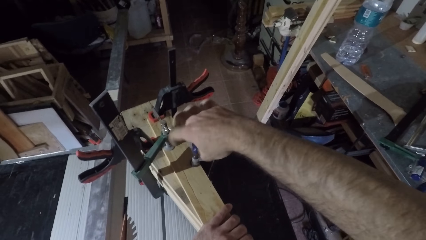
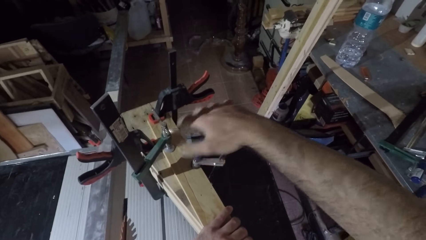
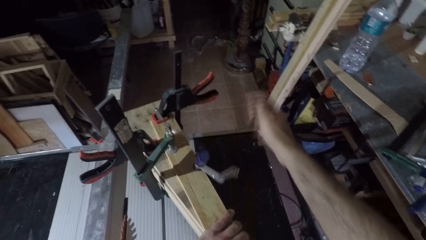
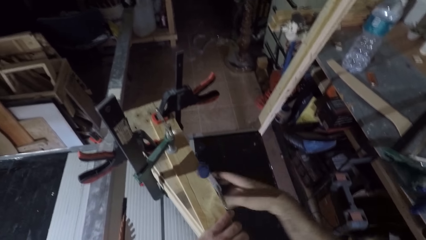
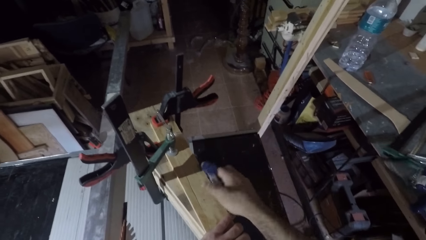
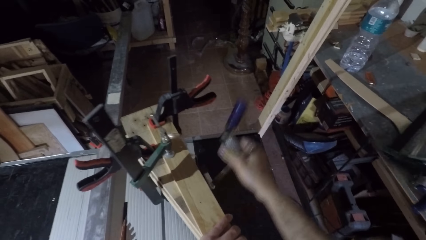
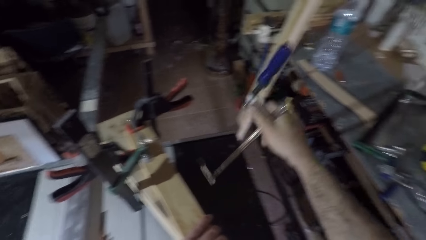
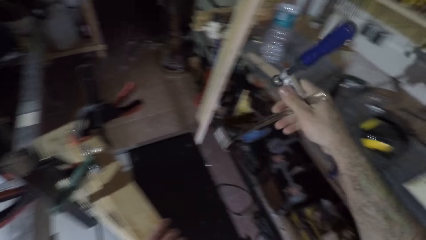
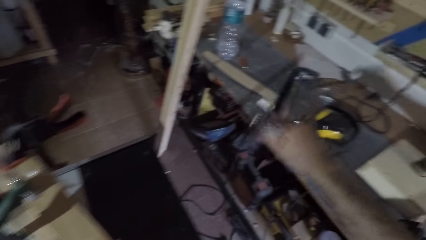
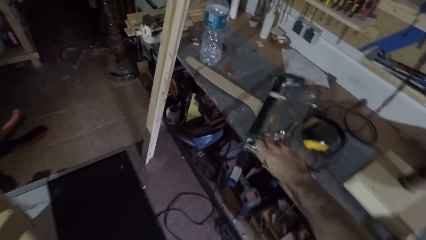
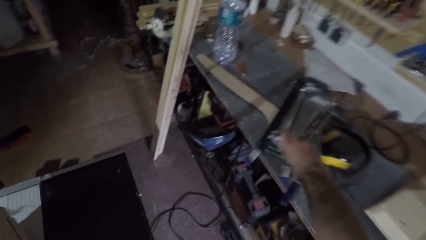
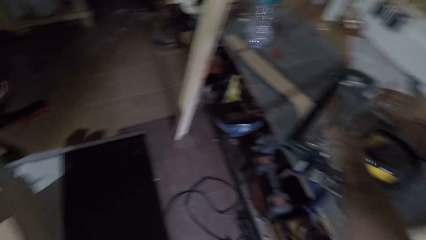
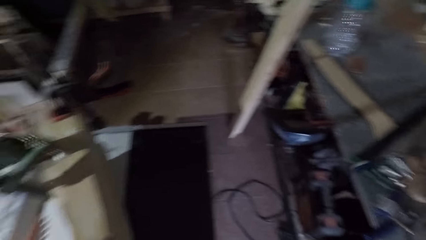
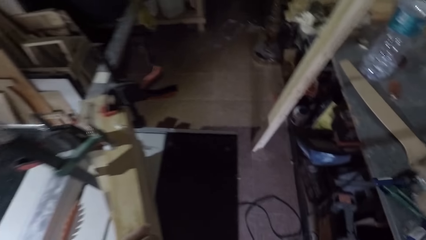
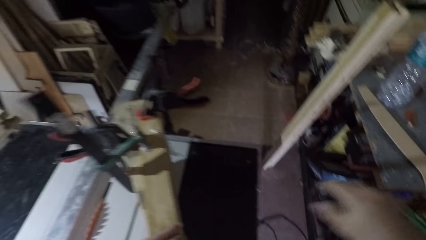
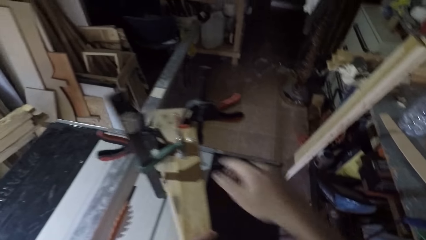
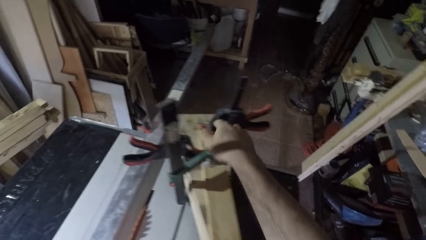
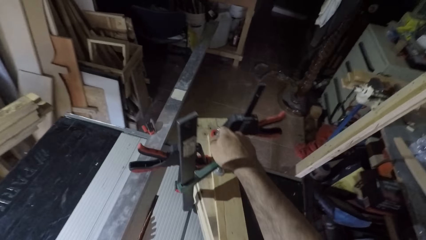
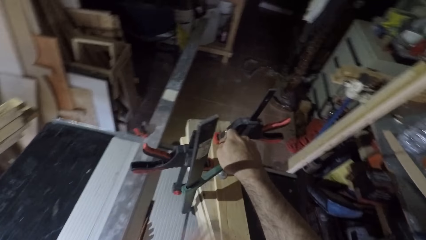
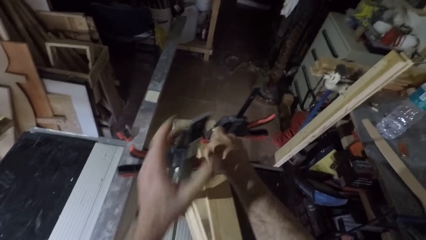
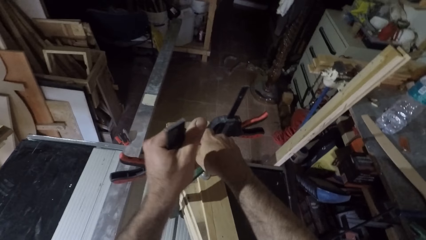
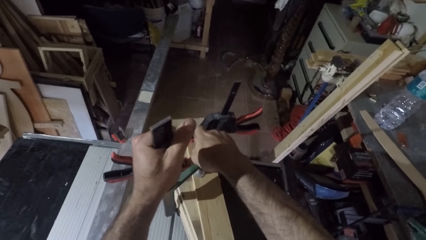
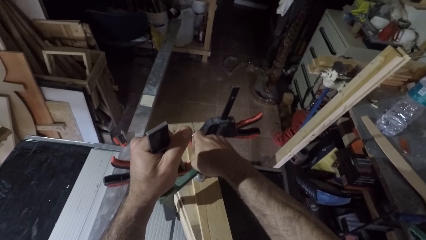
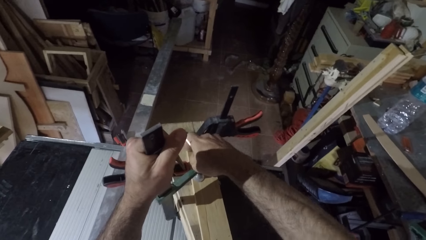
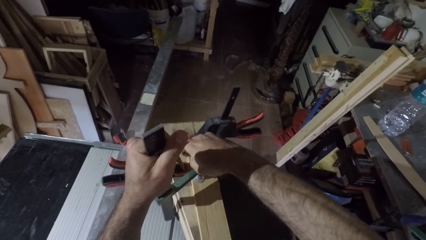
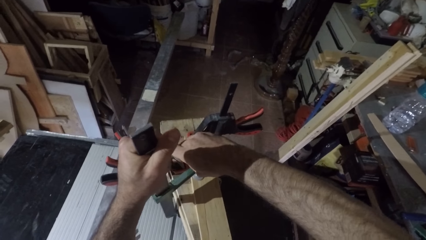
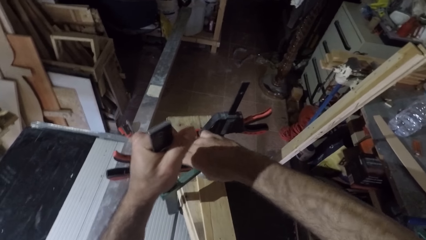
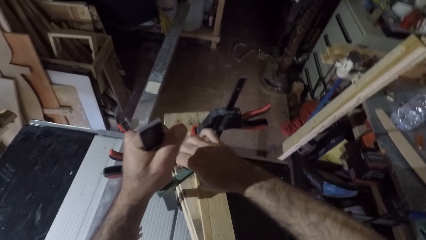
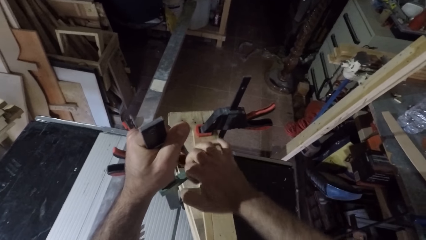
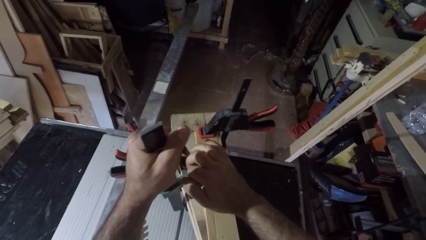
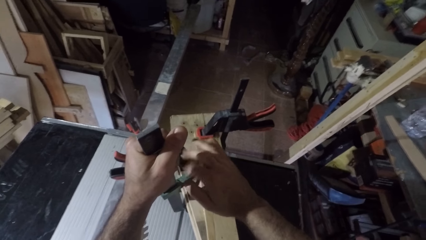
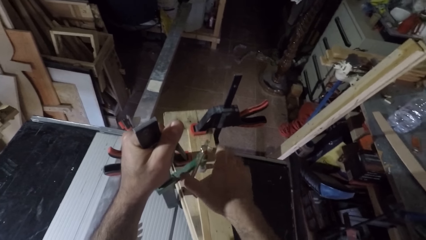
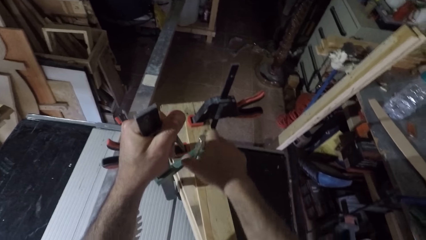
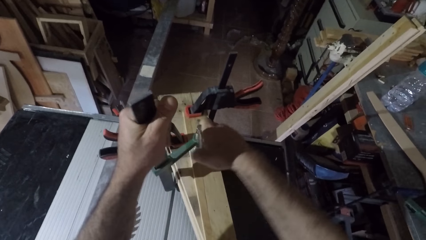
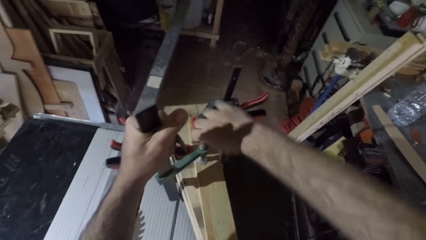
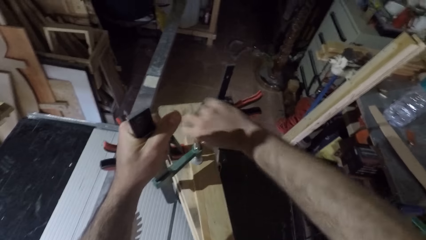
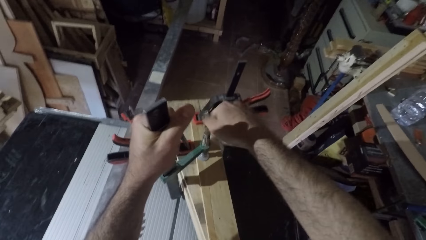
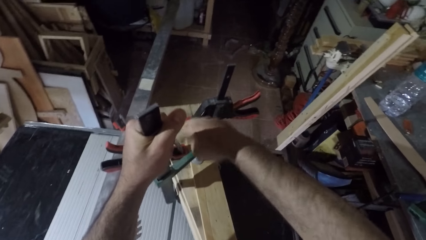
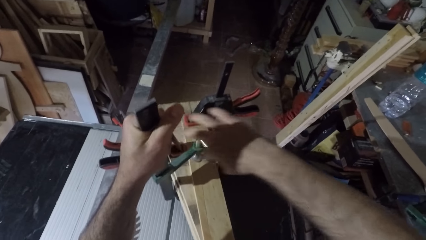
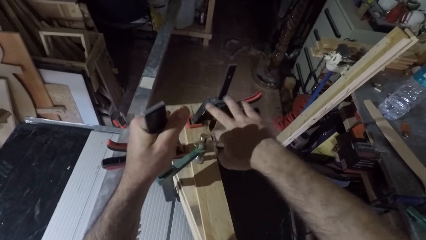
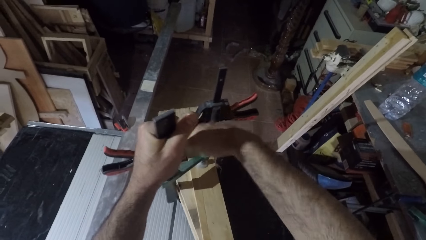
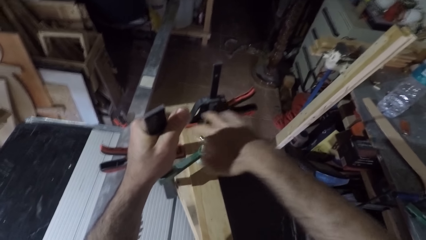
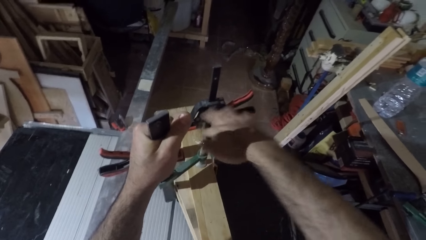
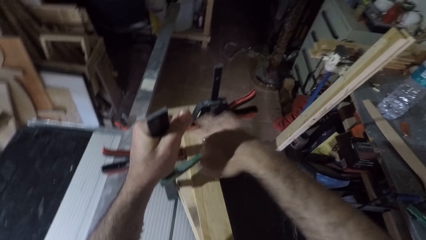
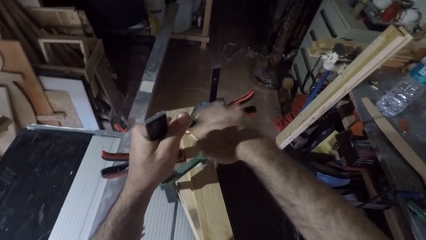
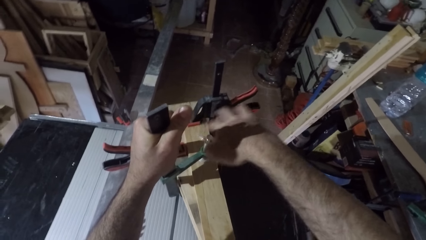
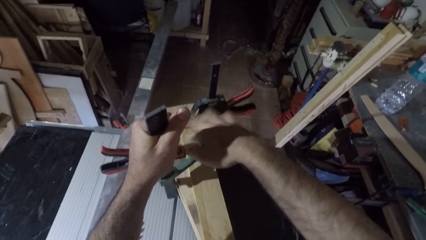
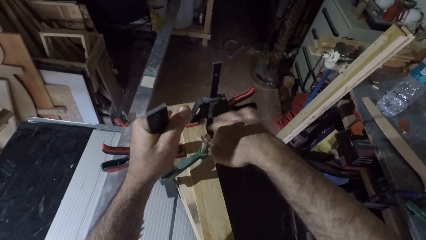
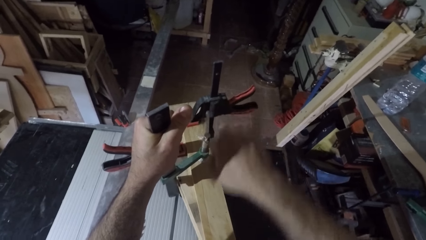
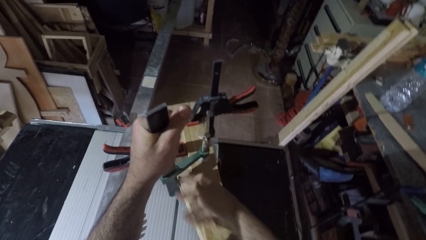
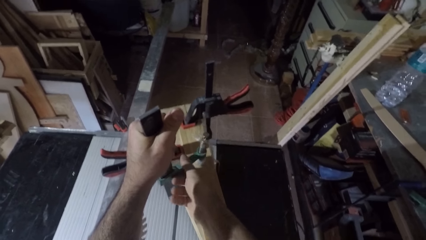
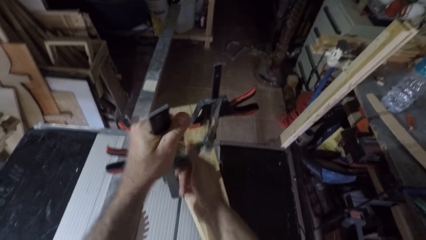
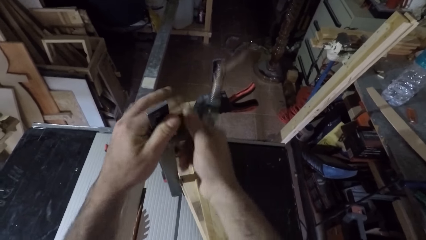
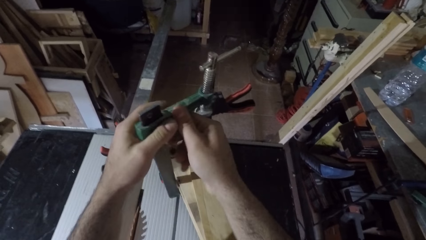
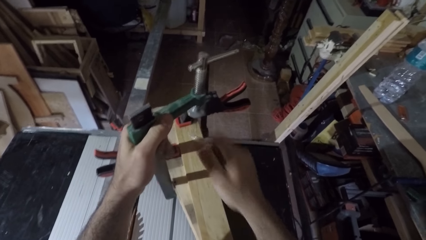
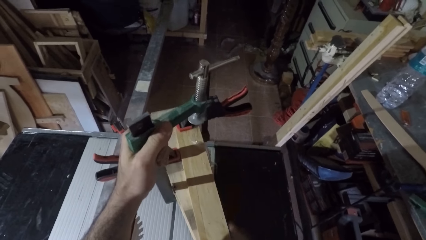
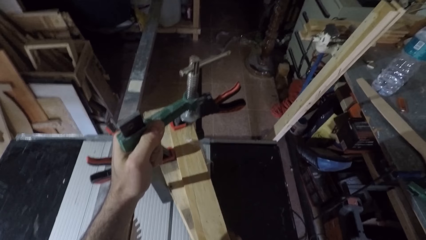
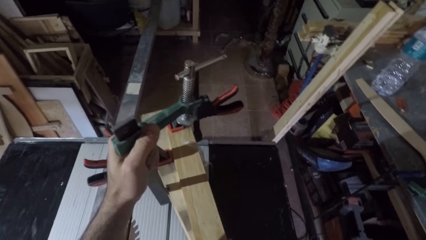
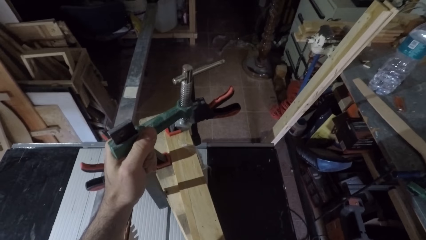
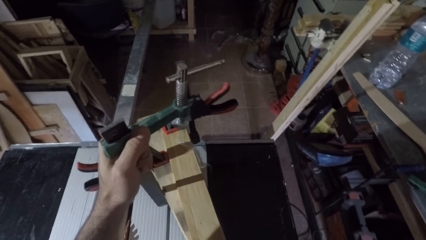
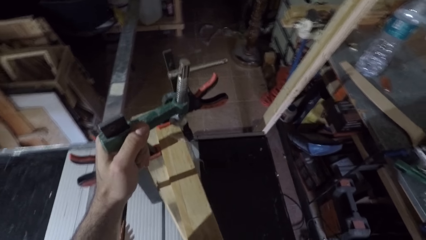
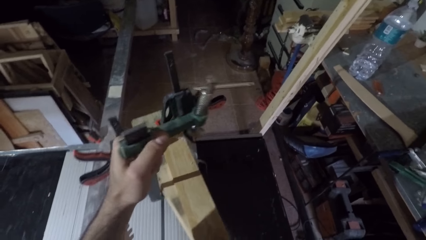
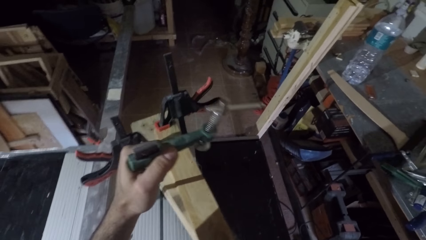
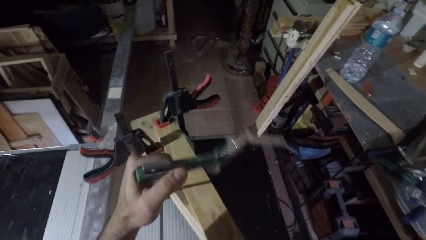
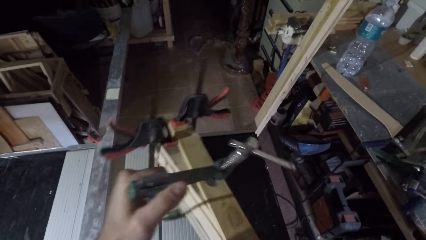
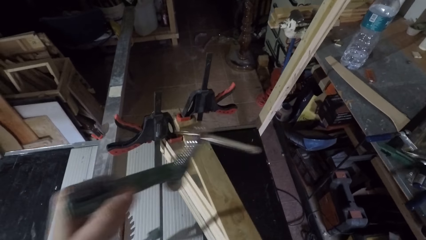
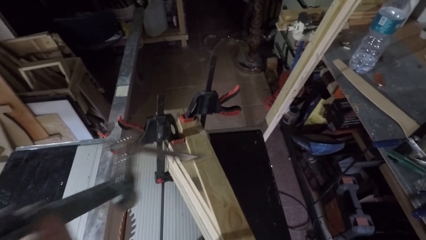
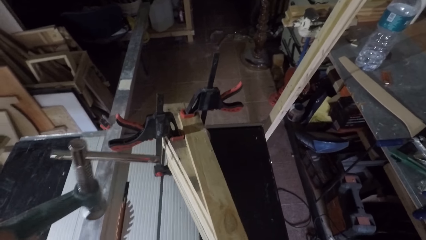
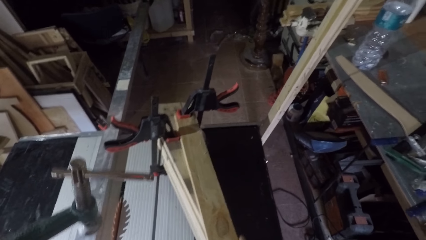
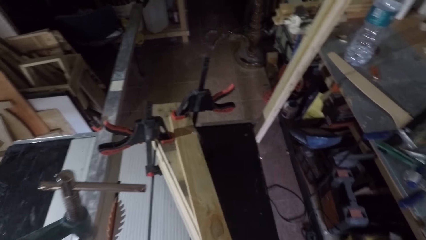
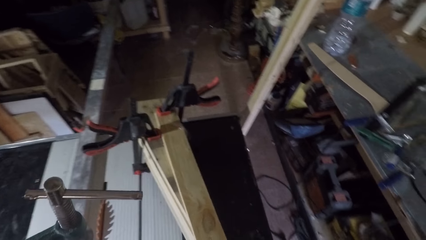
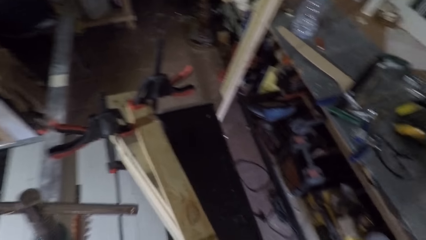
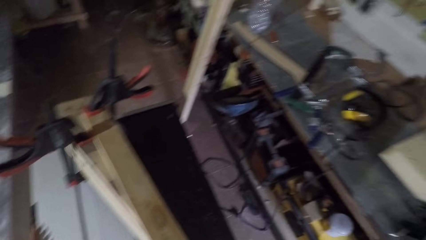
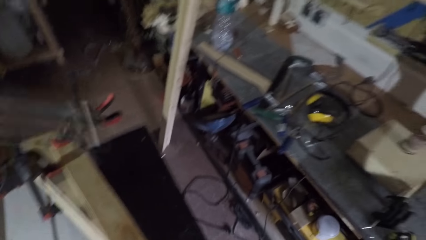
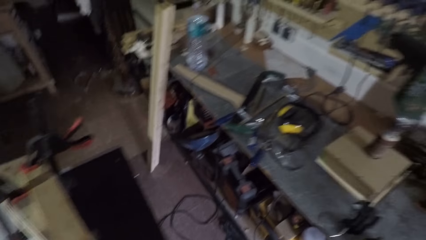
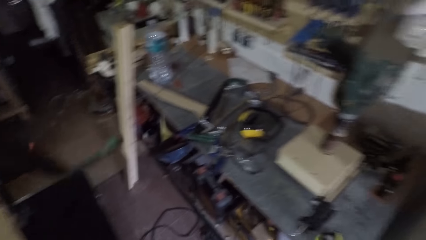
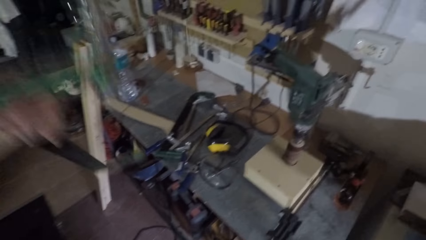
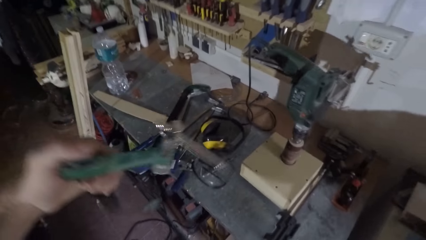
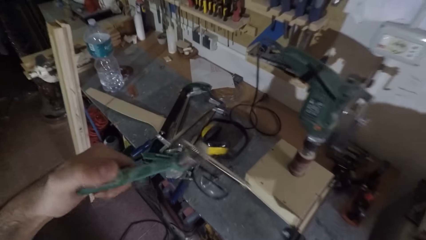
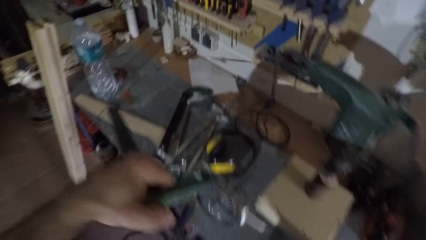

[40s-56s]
The camera wearer drops the adjustable bar clamp on a work table. He unscrews an adjustable bar clamp from a stack of wood with his right hand.
